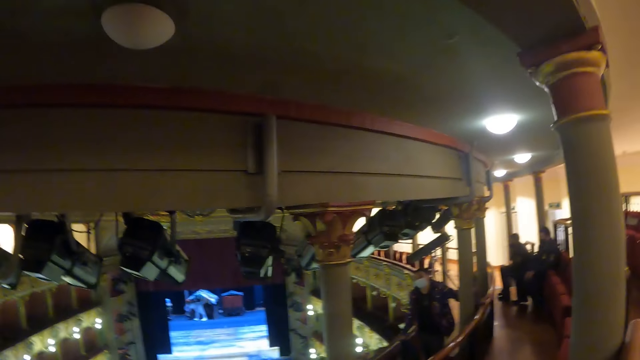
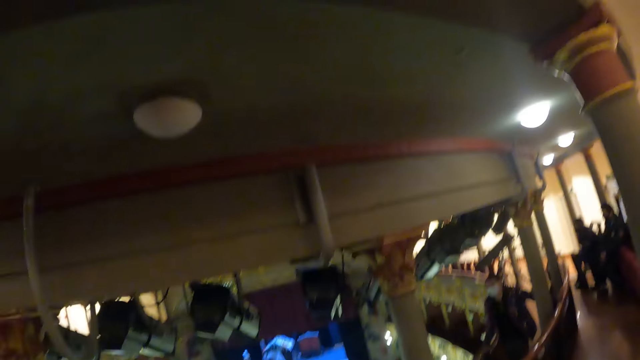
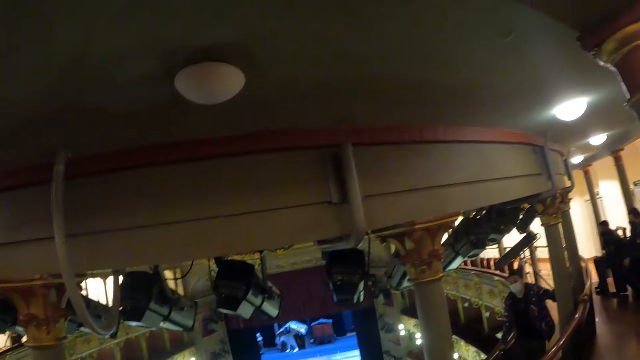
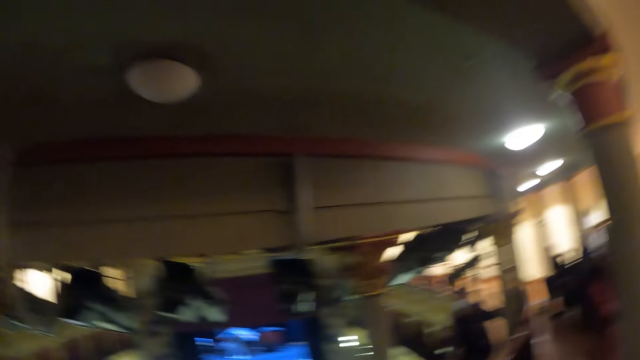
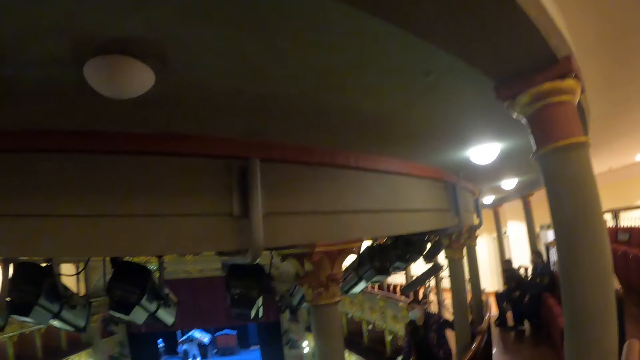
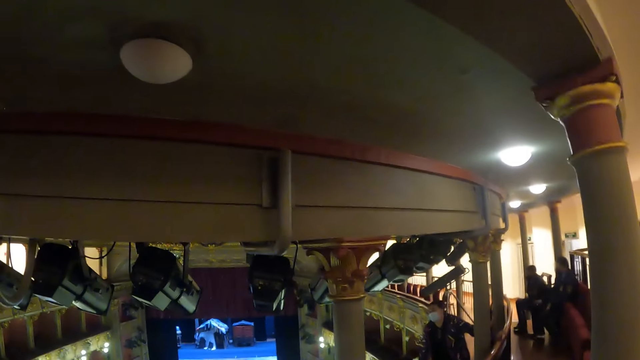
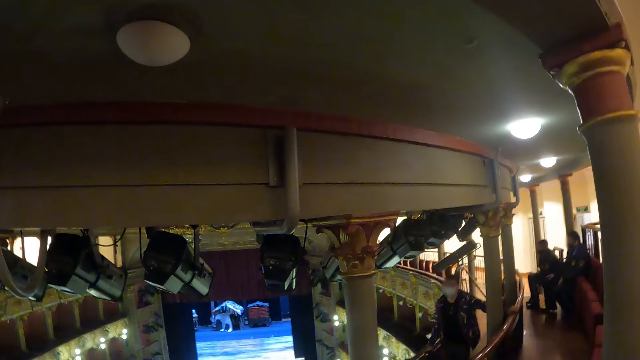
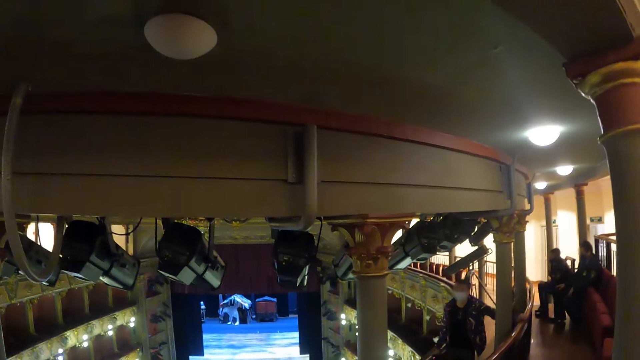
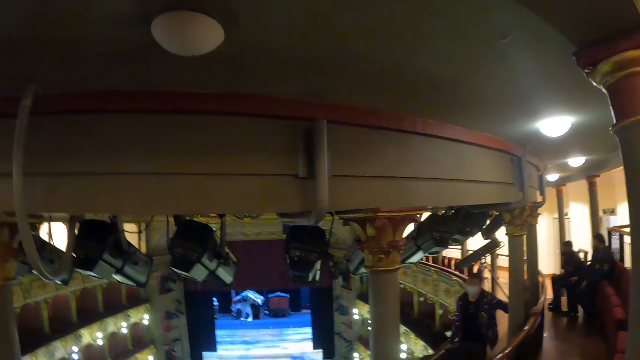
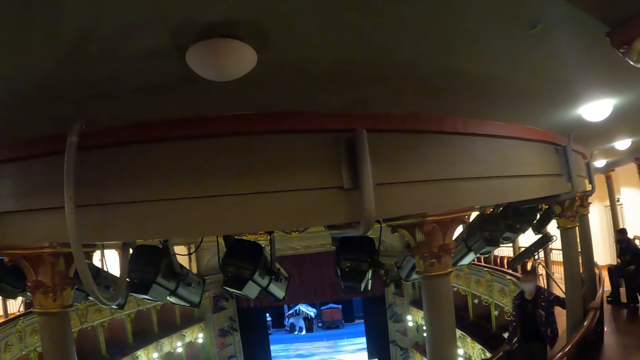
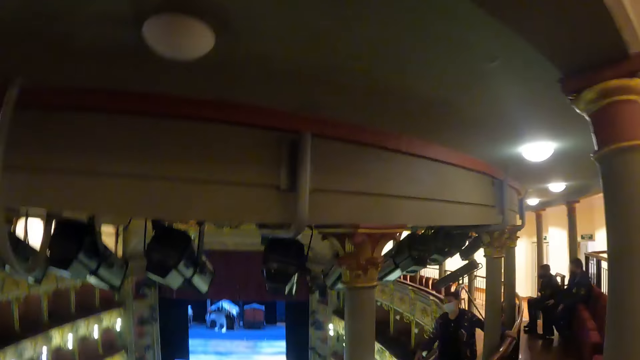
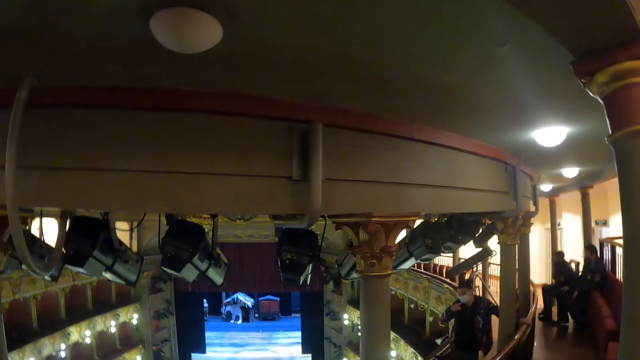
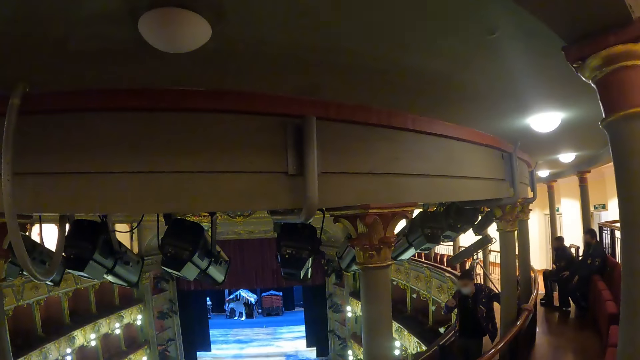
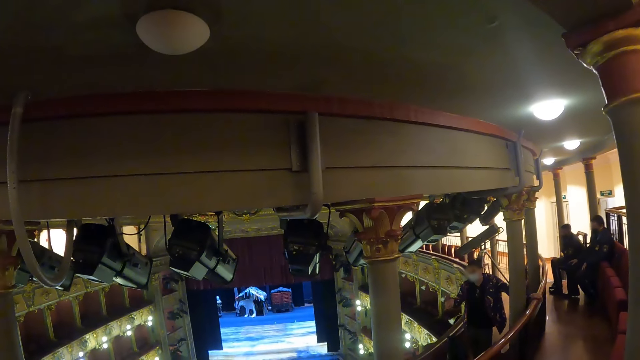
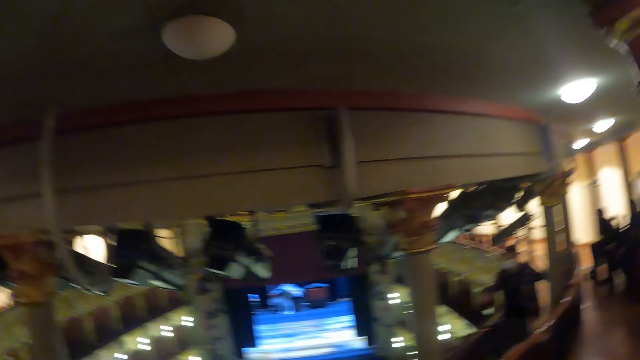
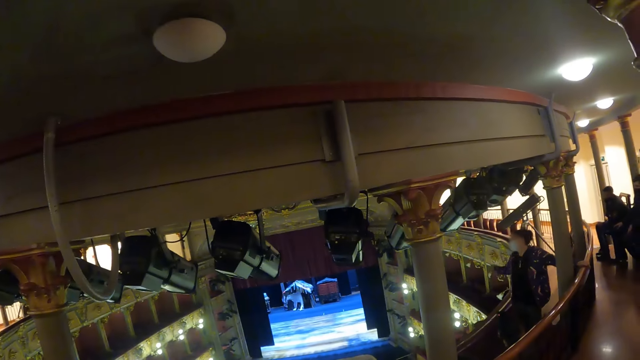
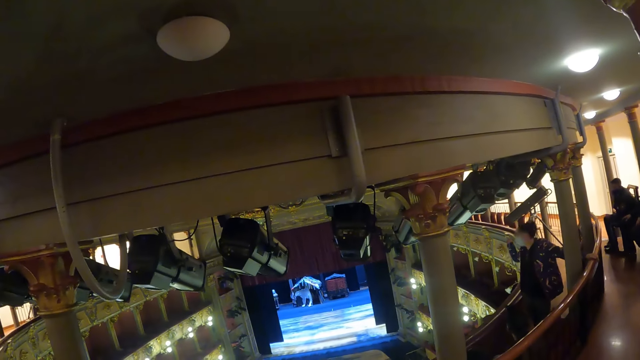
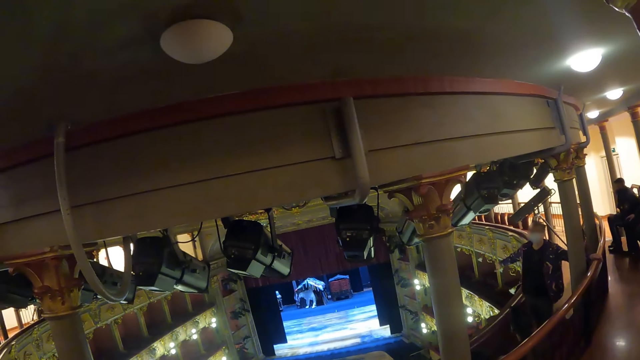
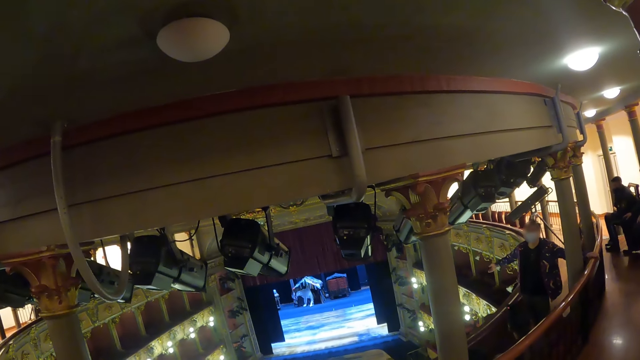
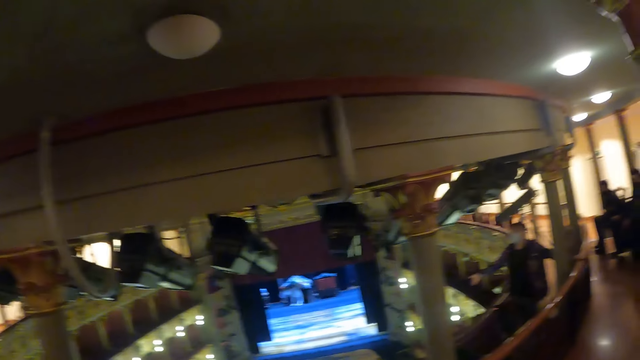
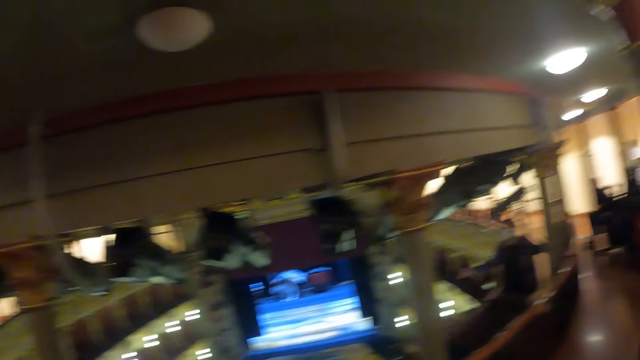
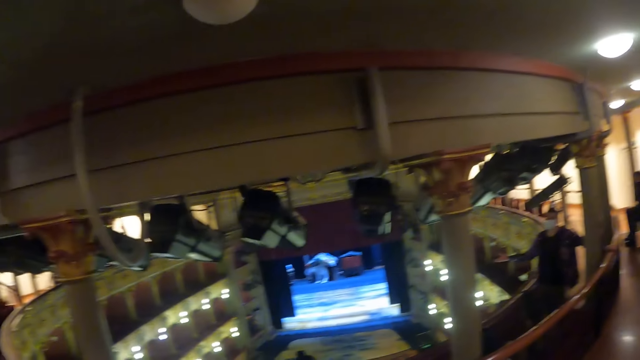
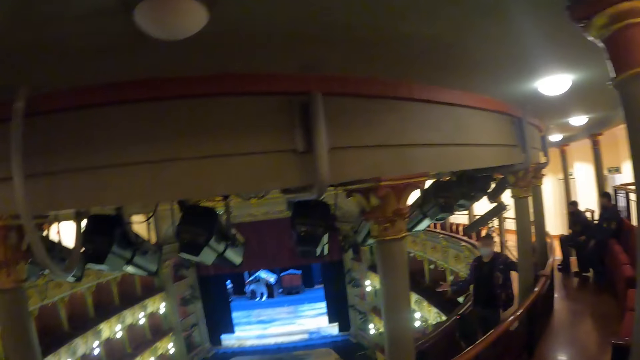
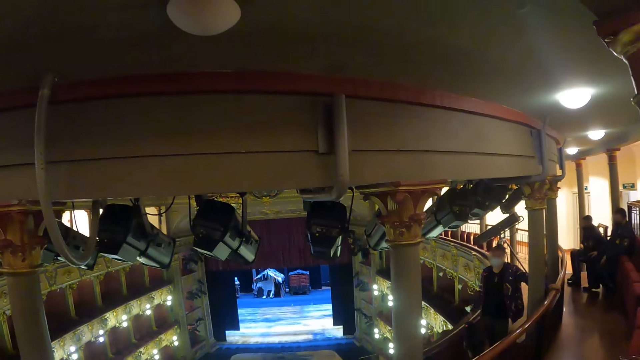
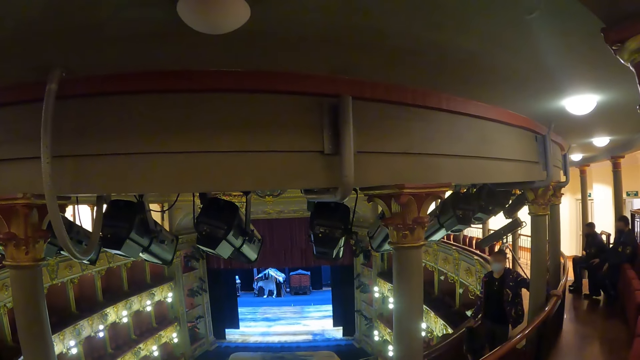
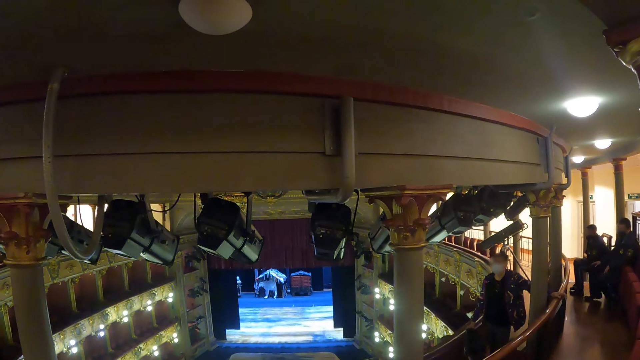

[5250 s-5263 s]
The camera wearer looks around in a room. A person lifts up hands.

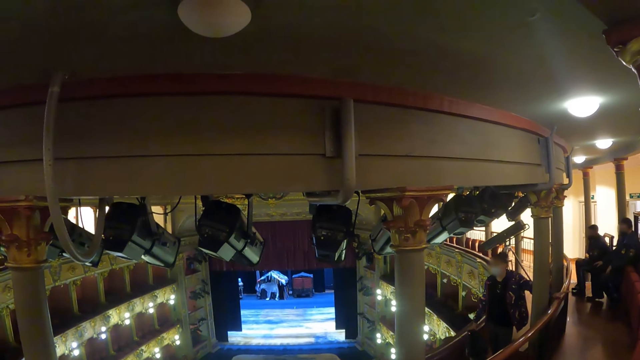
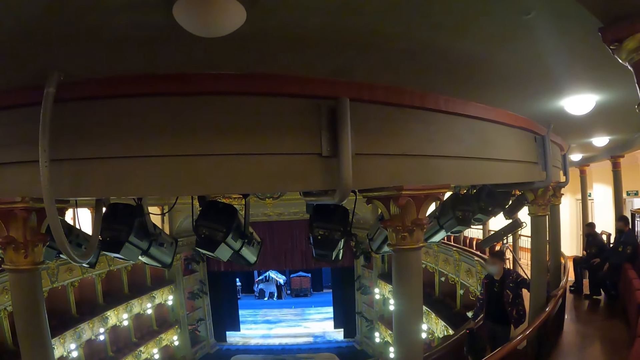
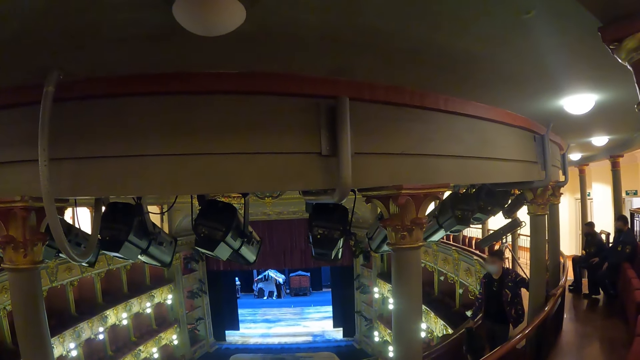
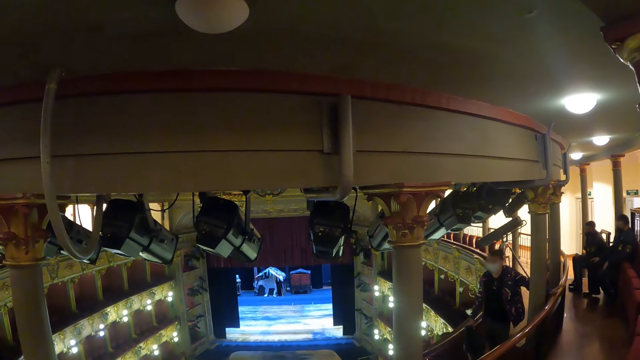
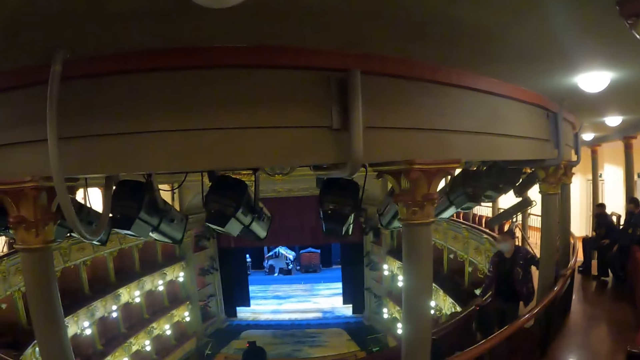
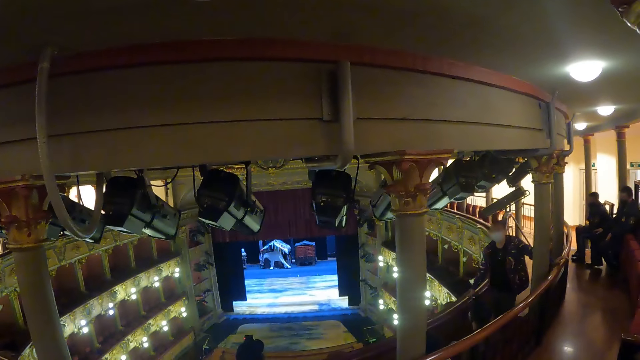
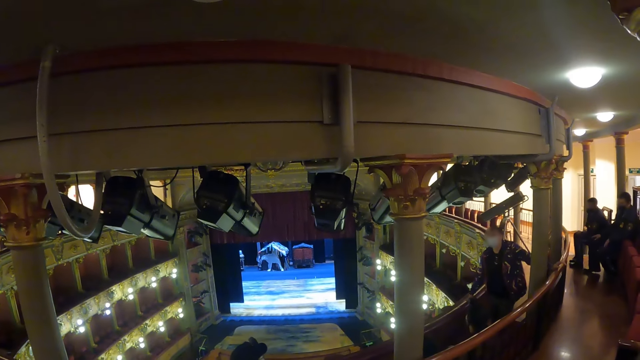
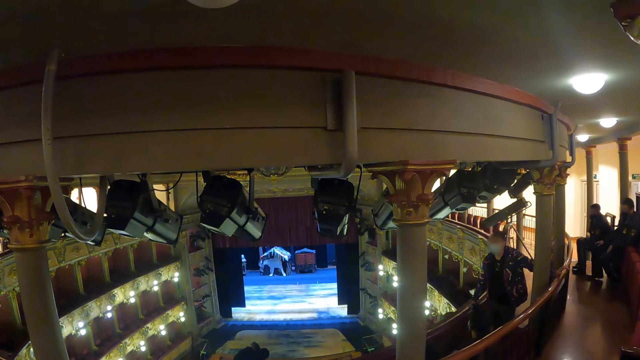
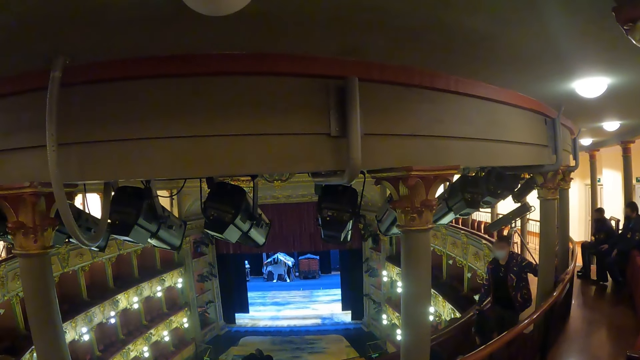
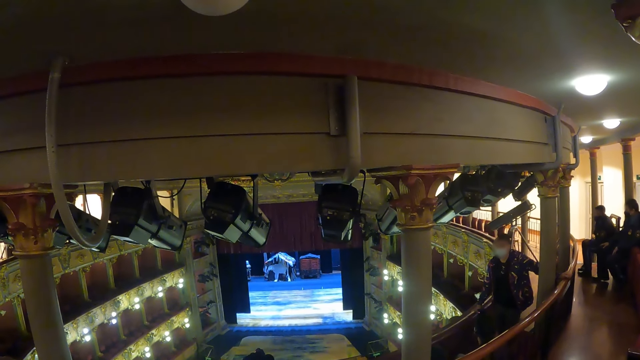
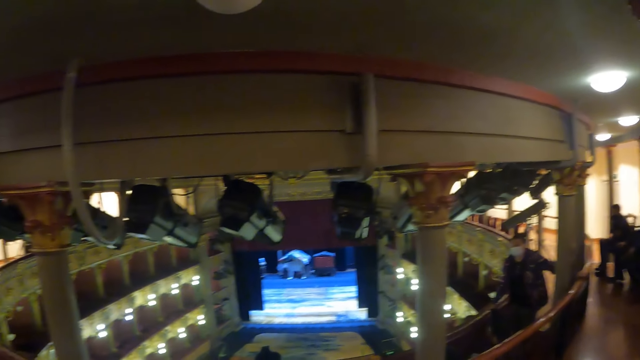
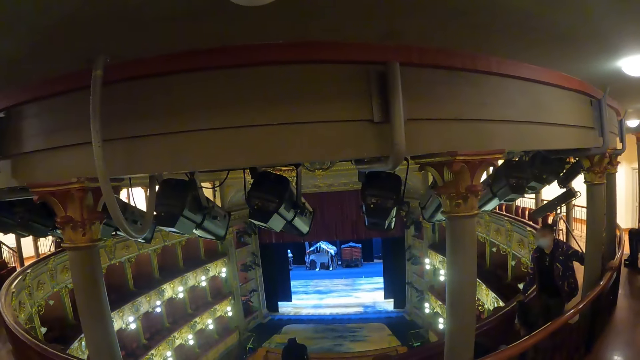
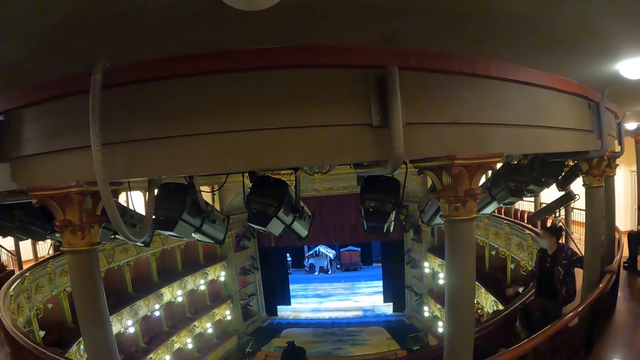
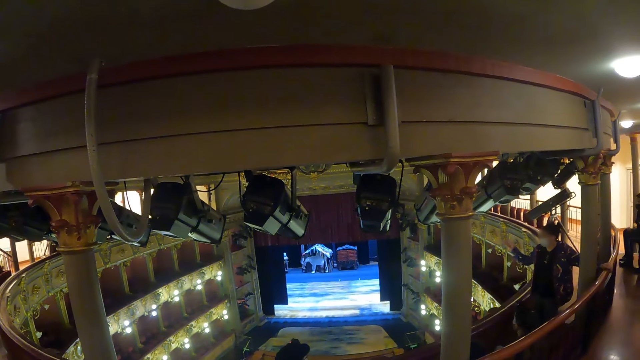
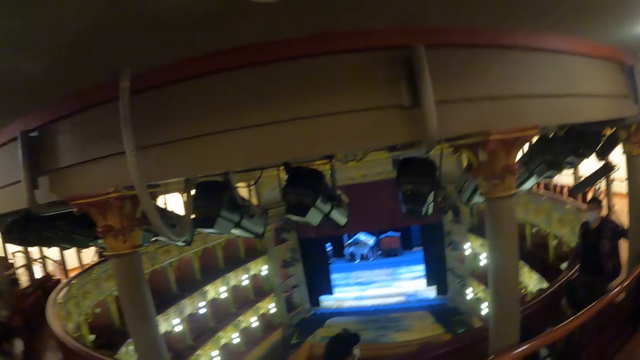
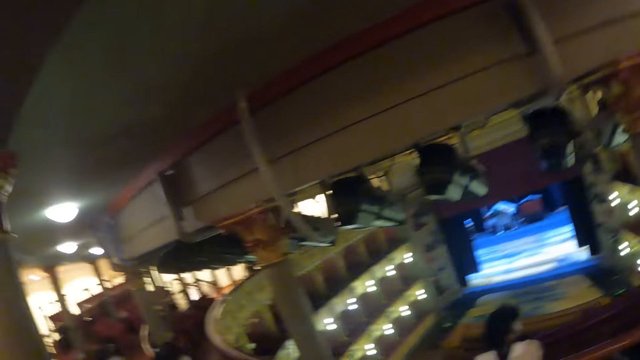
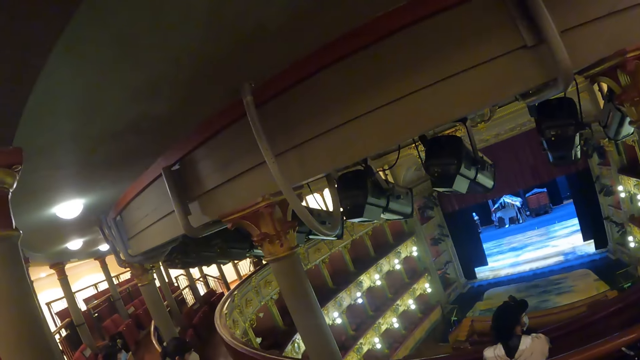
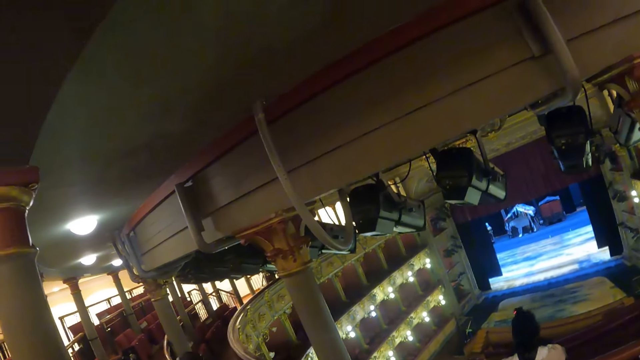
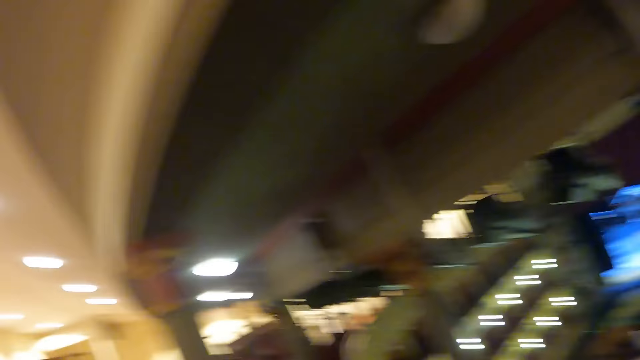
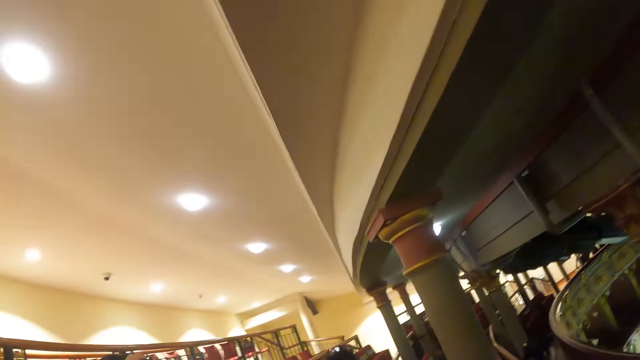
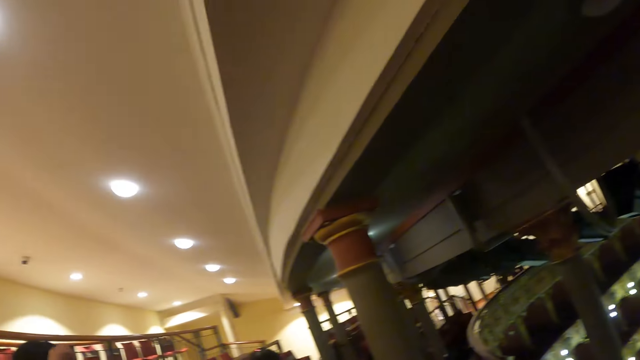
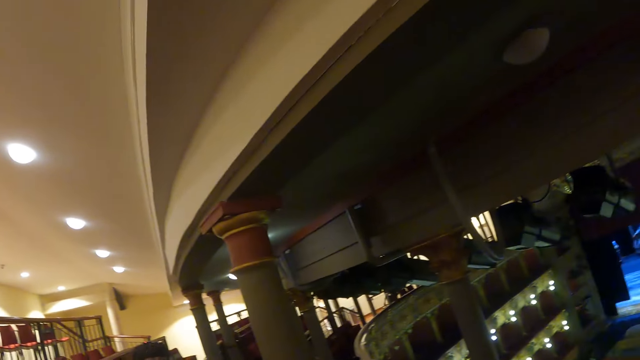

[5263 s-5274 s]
A person interacts with people. The camera wearer looks around the room.
